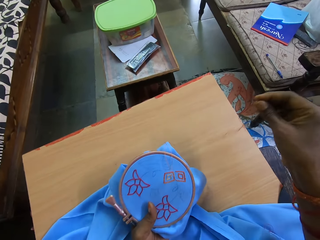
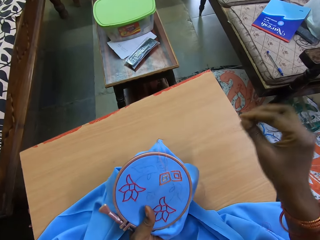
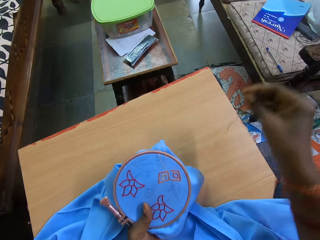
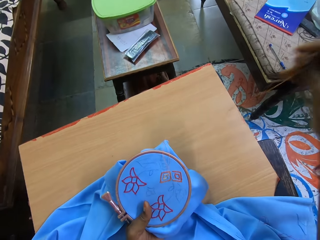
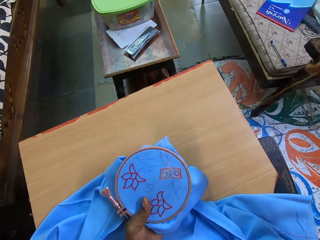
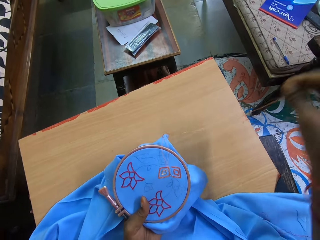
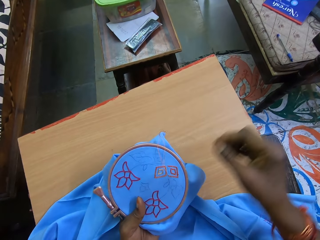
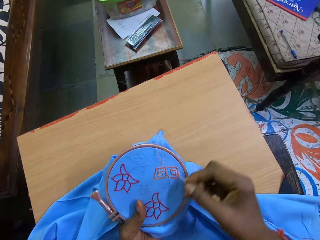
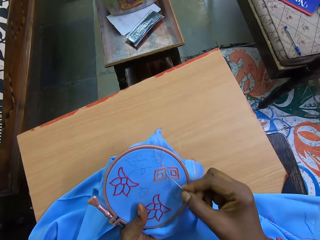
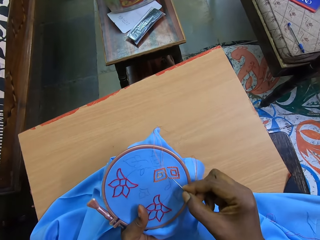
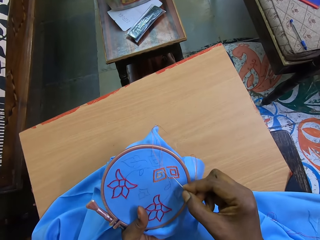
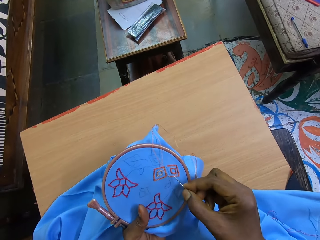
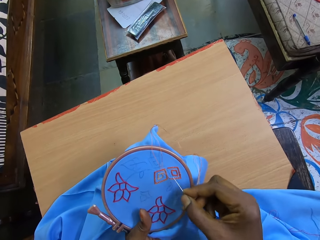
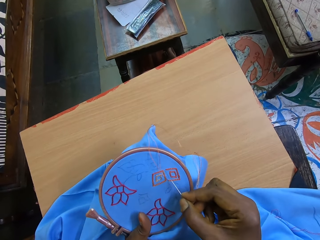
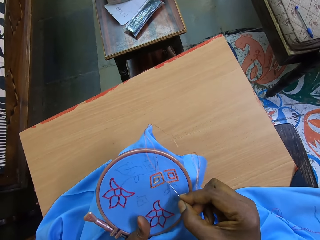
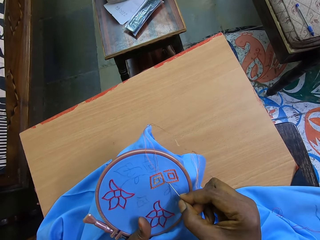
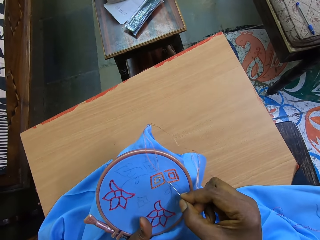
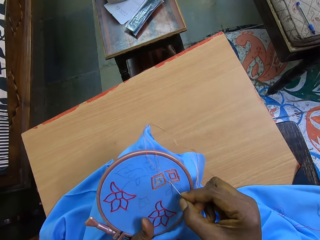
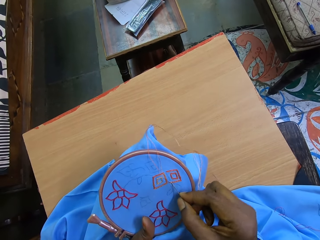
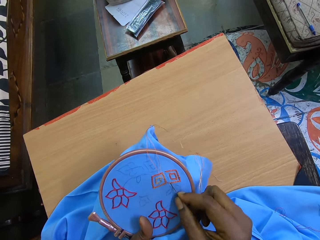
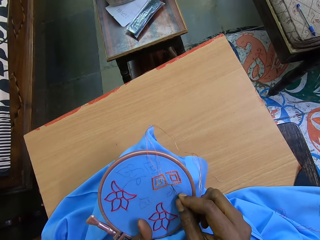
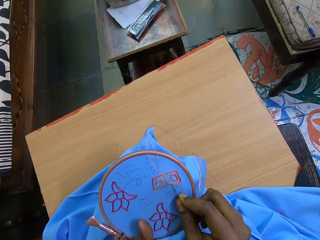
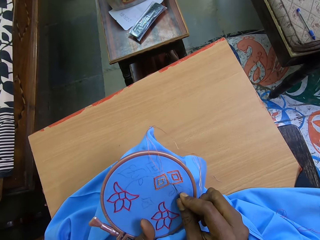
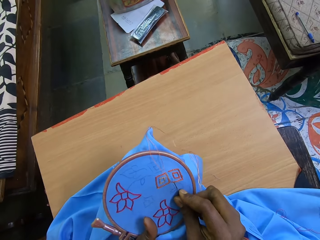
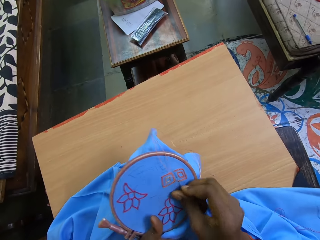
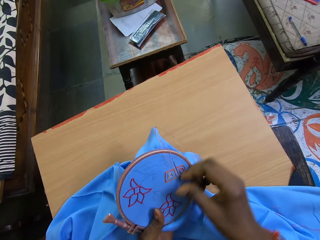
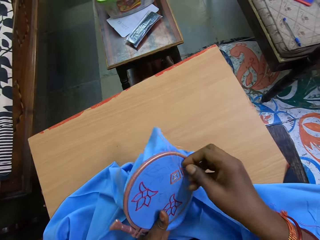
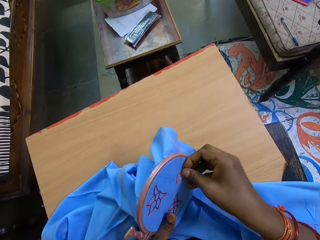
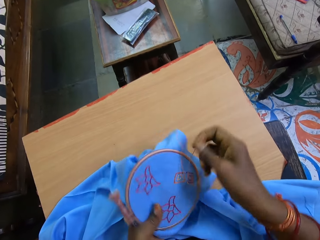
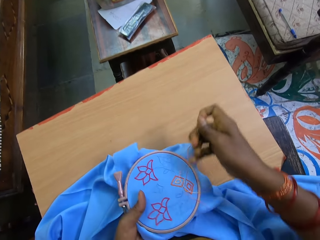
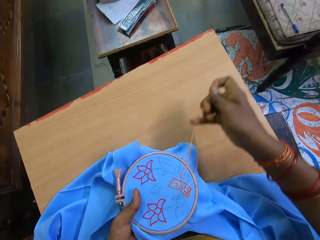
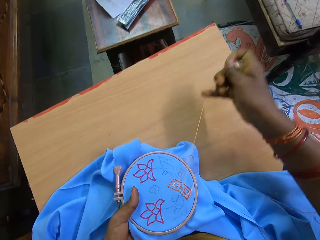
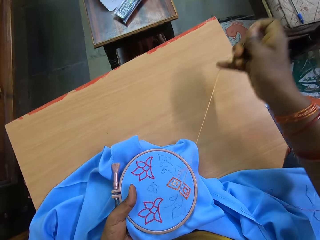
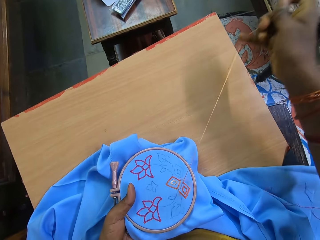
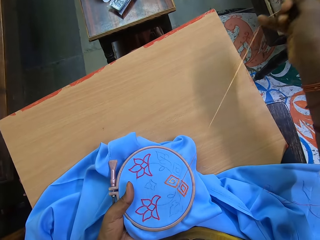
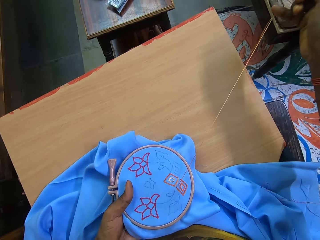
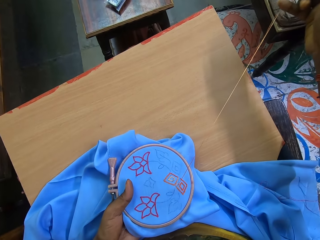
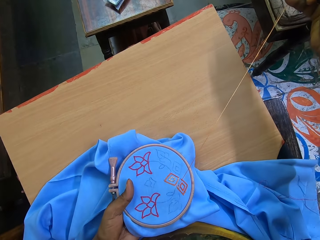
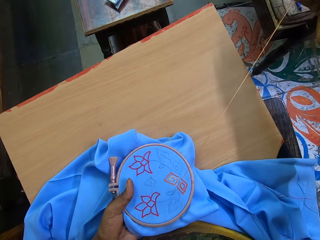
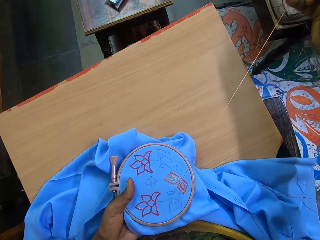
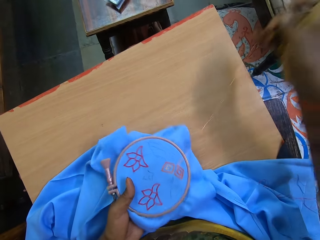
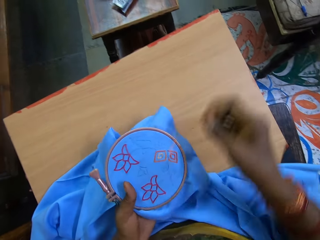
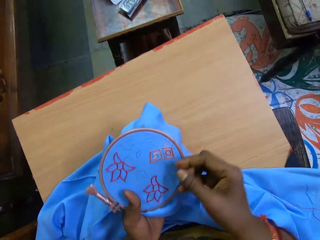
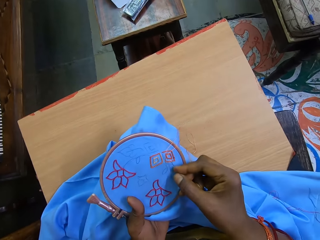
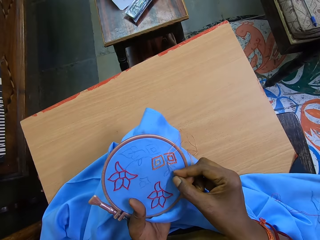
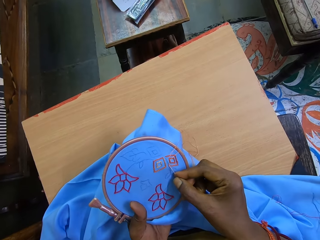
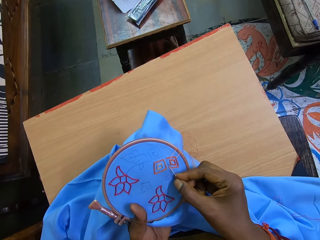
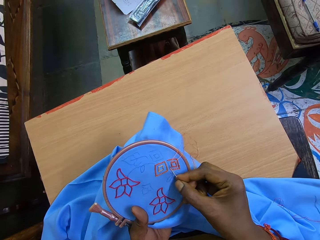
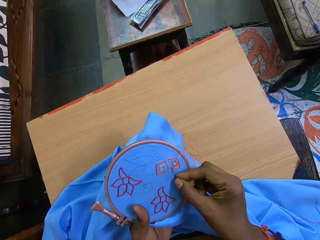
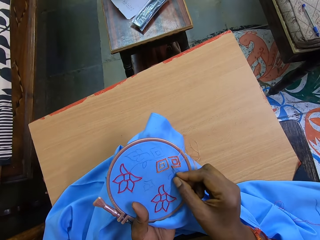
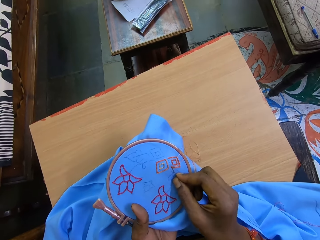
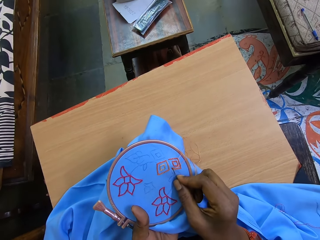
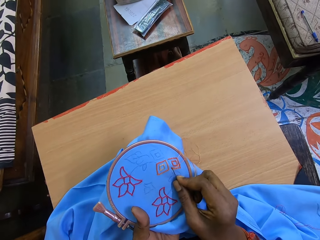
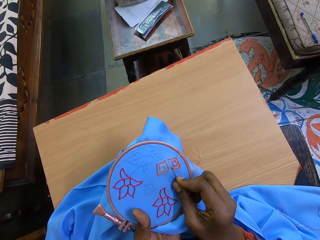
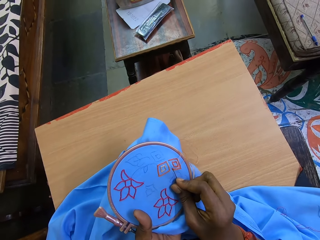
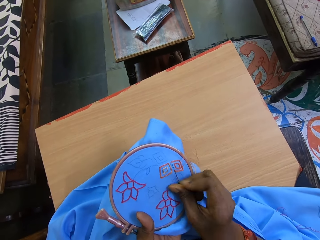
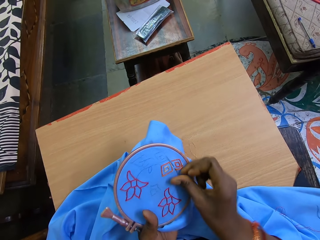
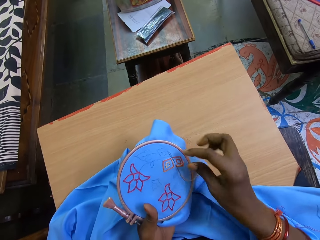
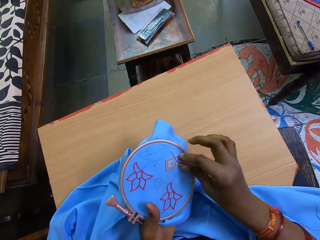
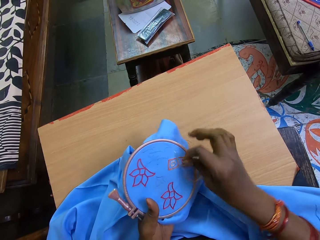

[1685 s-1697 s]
The camera wearer embroiders a pattern on the fabric in the embroidery hoop in her left hand with the needle and thread in her right hand.

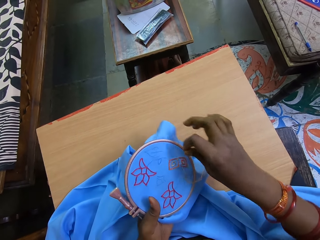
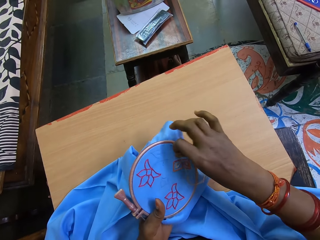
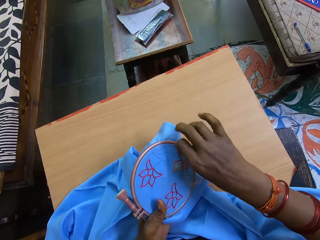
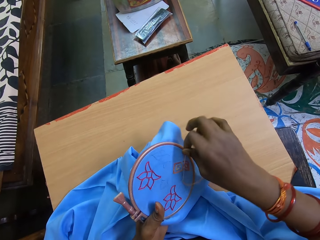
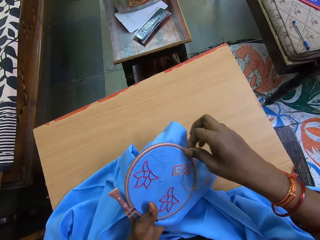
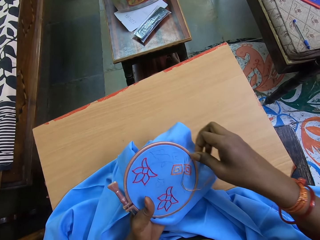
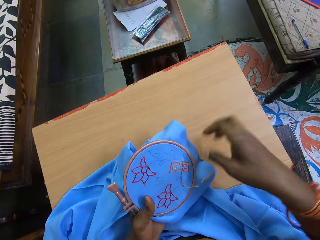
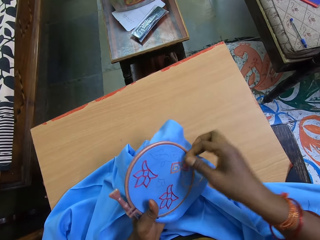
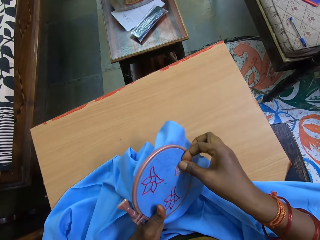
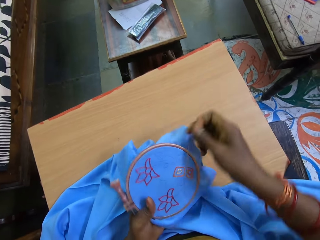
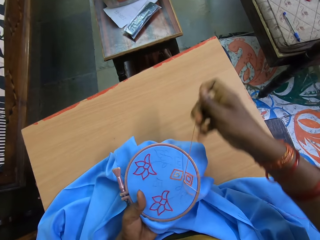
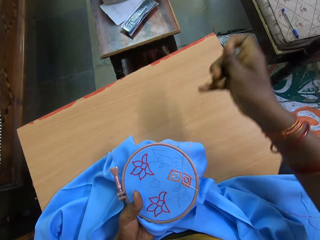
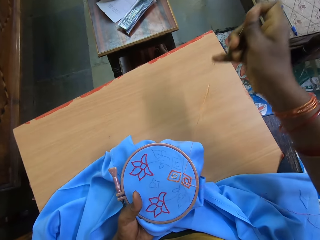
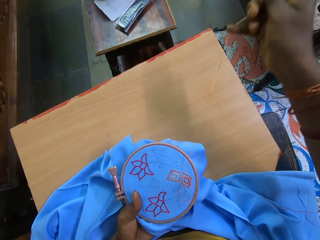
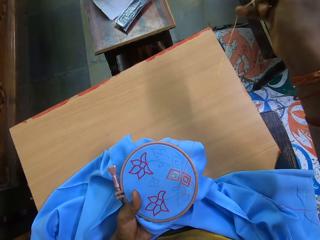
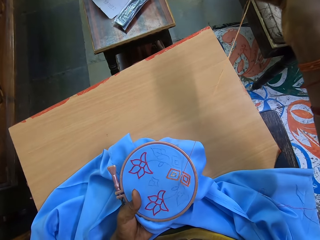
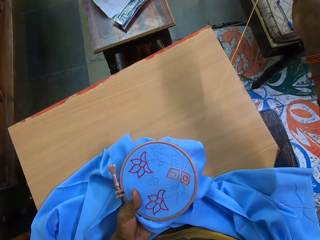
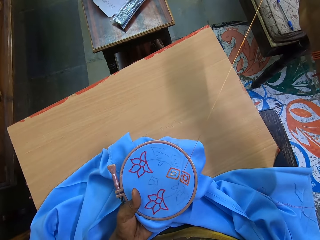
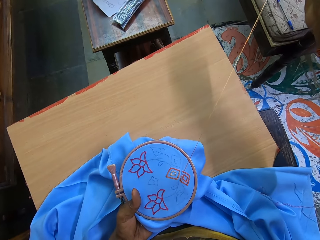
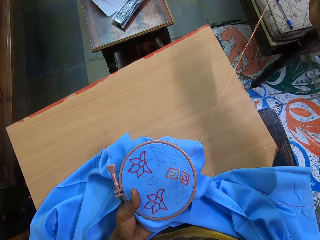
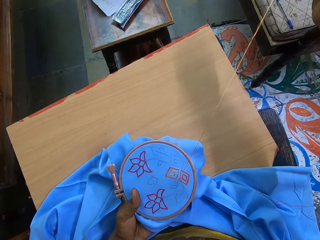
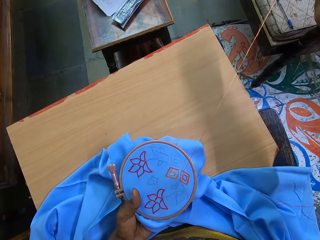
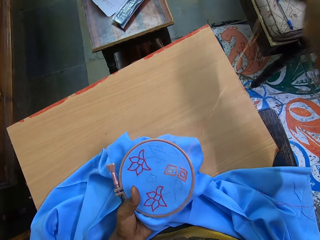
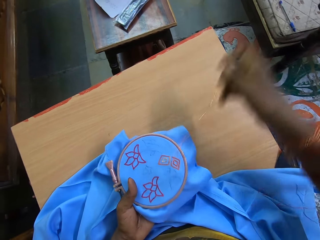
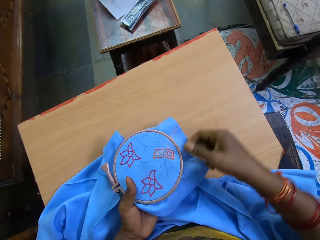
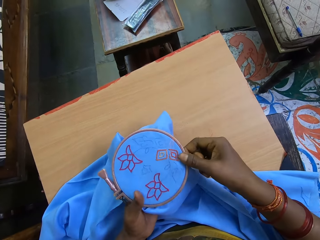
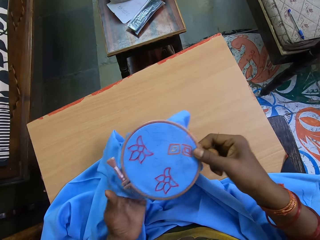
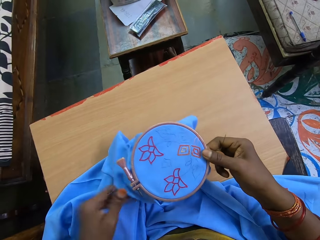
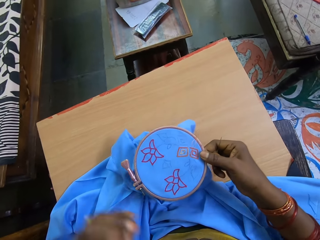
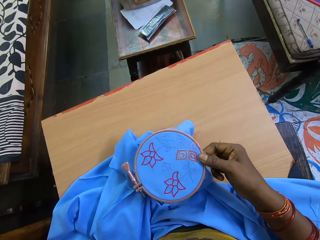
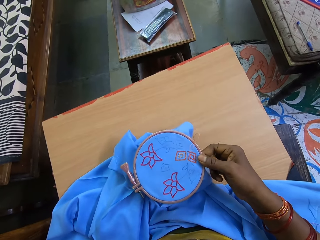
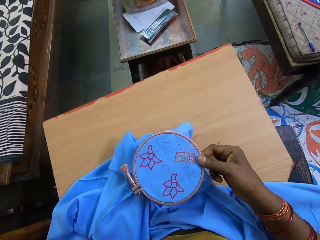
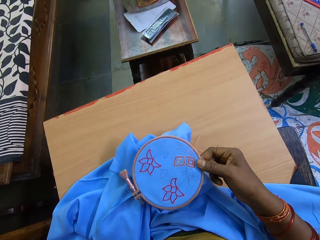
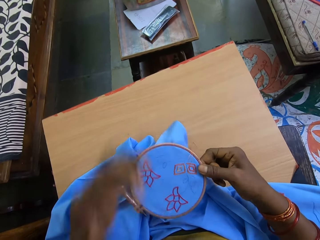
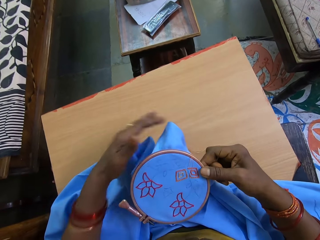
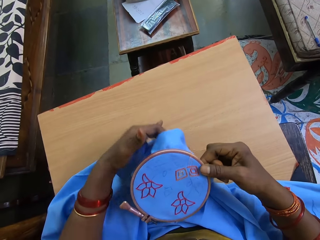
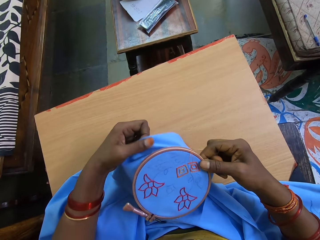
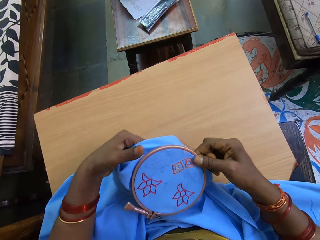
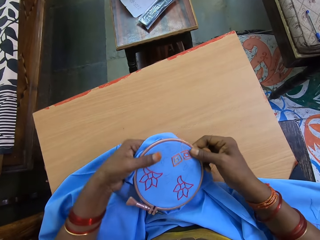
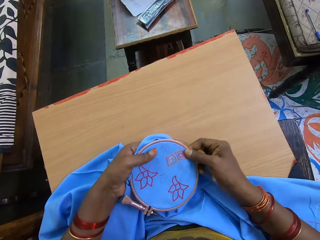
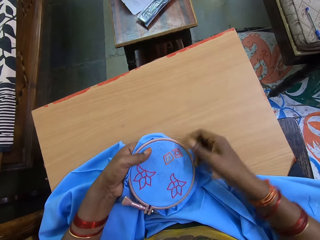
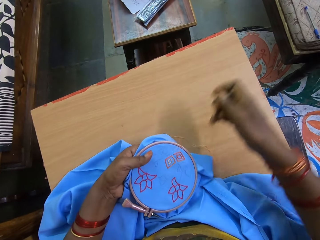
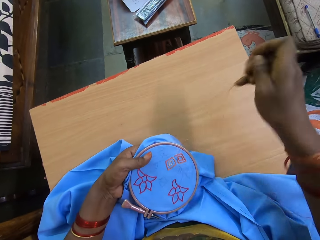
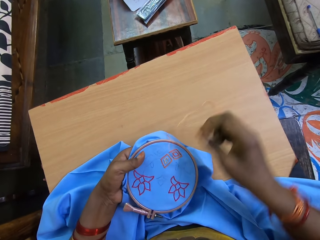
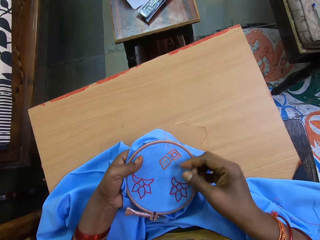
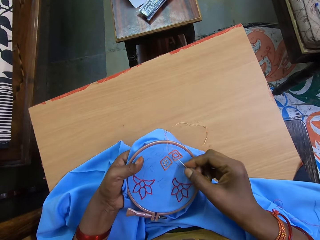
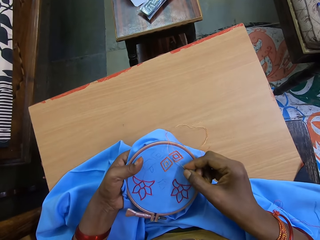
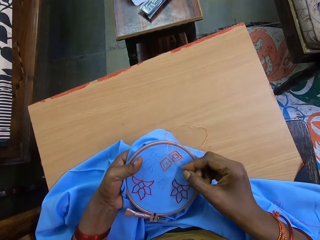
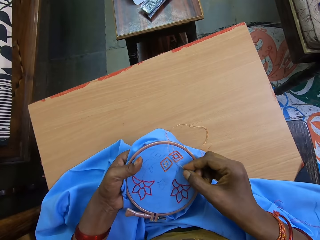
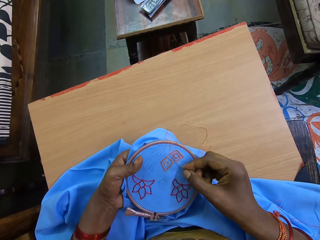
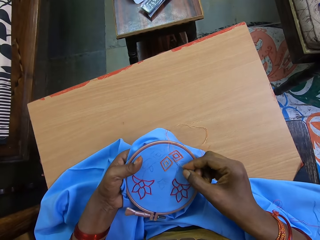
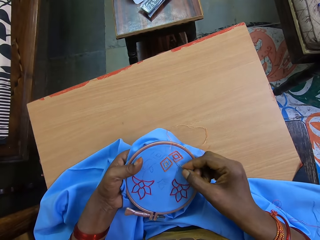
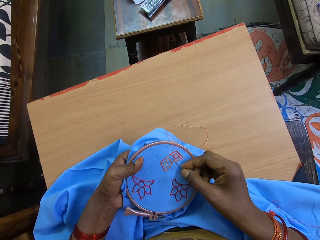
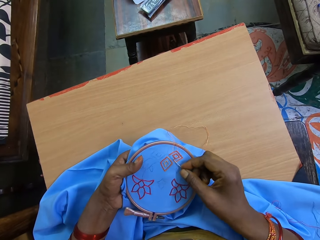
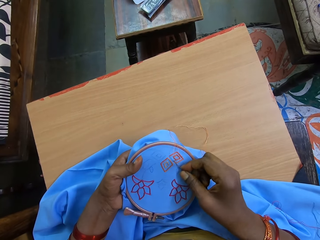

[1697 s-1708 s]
The camera wearer passes the embroidery hoop from her left hand to her right hand. She raises her left hand to her face and lowers her left hand from her face. She passes the embroidery hoop from her right hand to her left hand. She holds a cloth with her left hand. She embroiders a pattern on the fabric in the embroidery hoop in her left hand with the needle and thread in her right hand.
